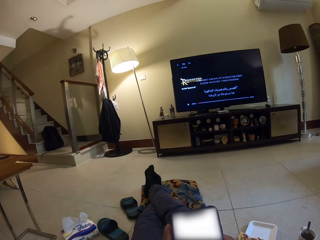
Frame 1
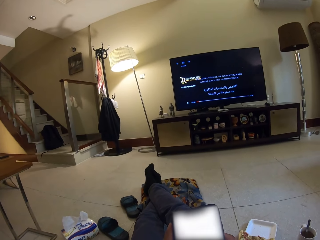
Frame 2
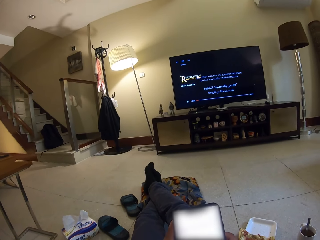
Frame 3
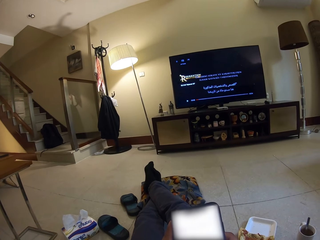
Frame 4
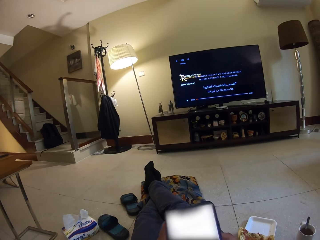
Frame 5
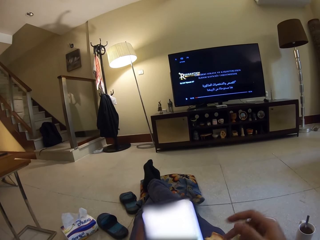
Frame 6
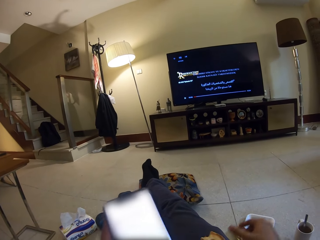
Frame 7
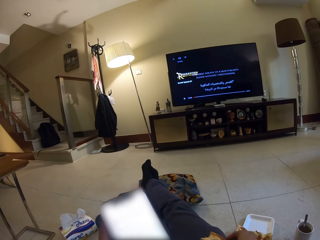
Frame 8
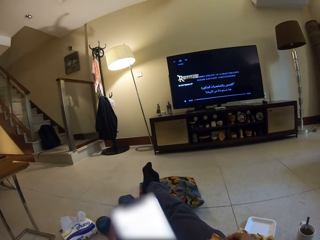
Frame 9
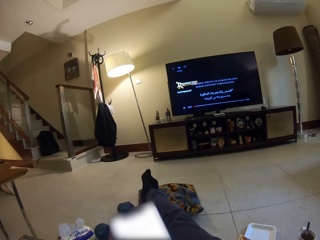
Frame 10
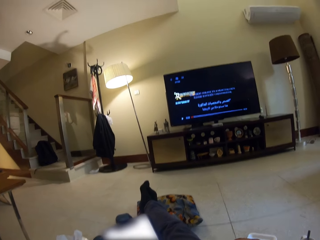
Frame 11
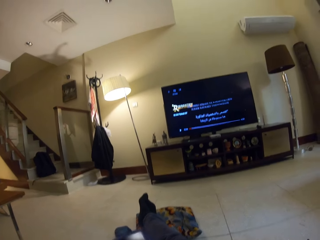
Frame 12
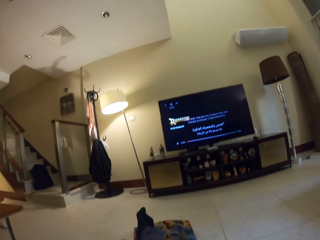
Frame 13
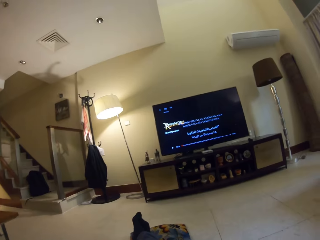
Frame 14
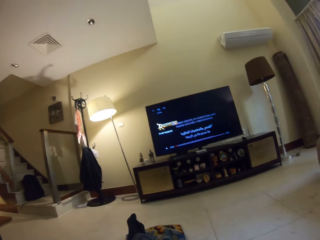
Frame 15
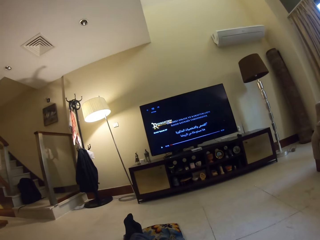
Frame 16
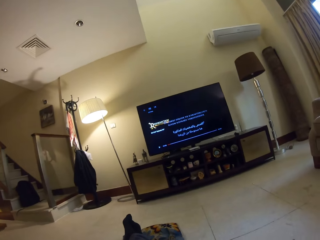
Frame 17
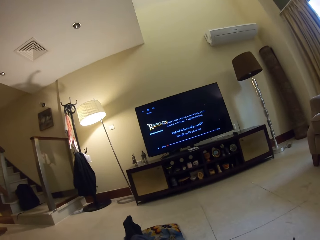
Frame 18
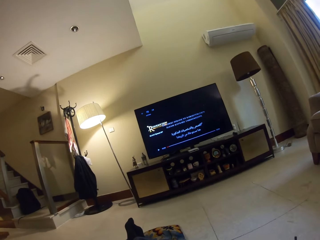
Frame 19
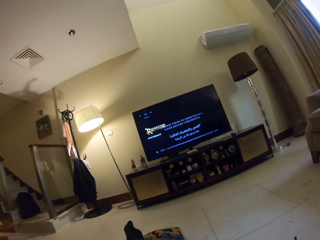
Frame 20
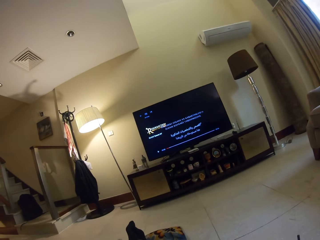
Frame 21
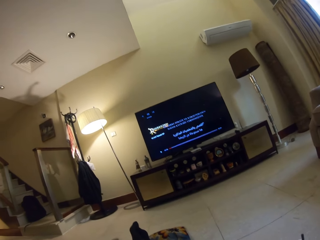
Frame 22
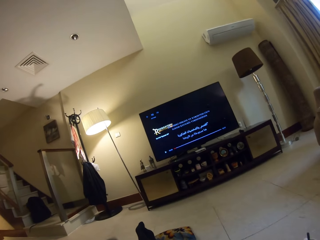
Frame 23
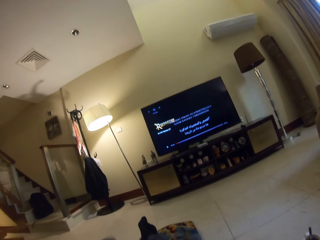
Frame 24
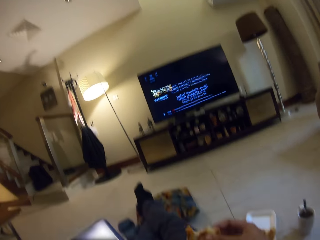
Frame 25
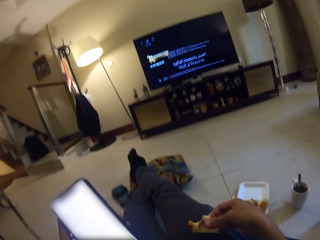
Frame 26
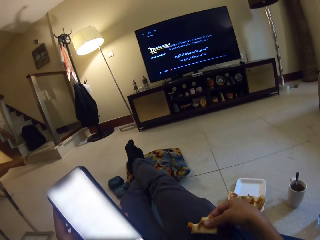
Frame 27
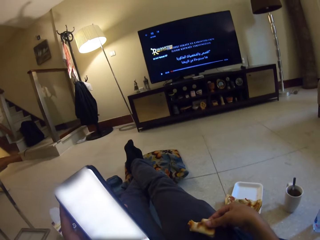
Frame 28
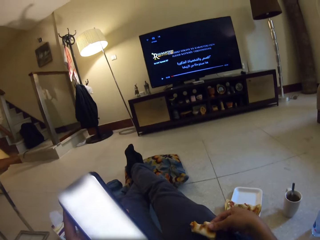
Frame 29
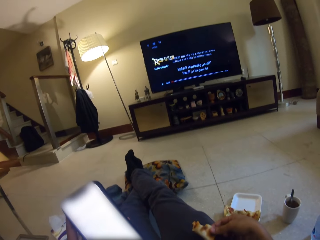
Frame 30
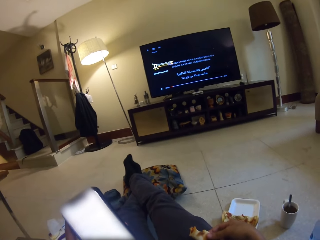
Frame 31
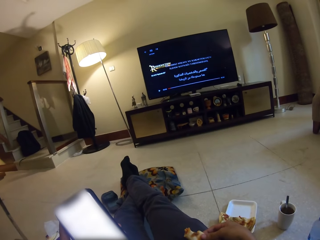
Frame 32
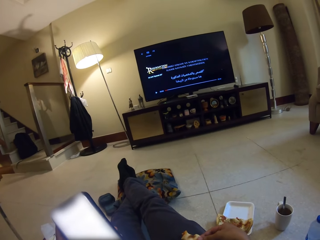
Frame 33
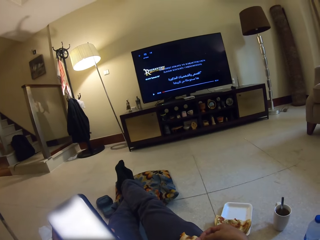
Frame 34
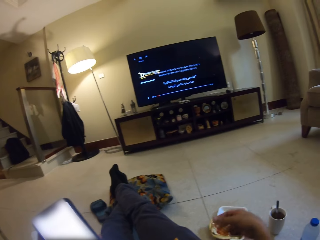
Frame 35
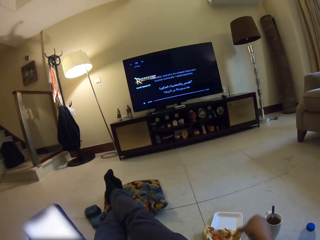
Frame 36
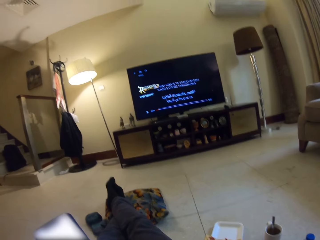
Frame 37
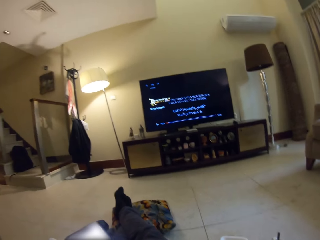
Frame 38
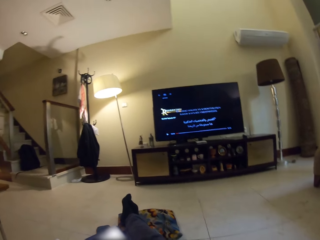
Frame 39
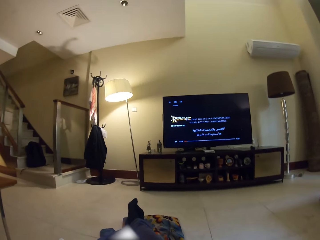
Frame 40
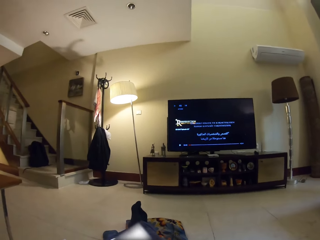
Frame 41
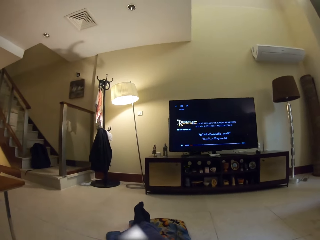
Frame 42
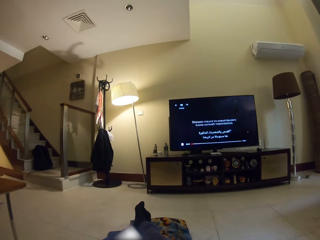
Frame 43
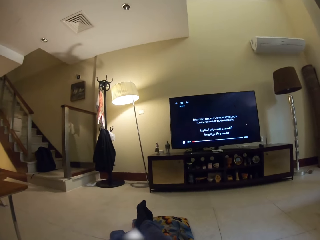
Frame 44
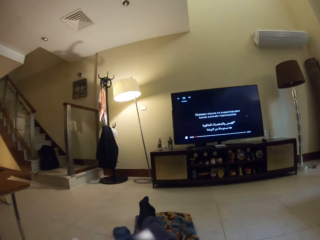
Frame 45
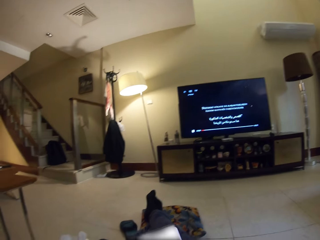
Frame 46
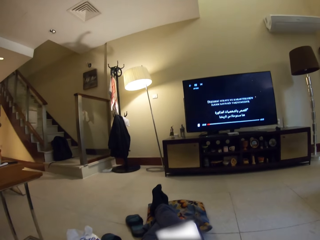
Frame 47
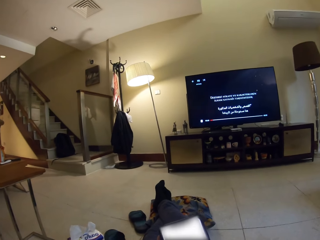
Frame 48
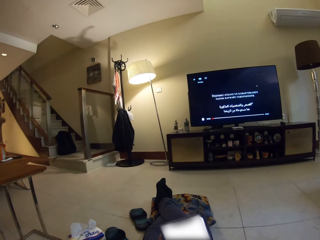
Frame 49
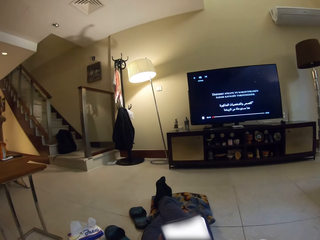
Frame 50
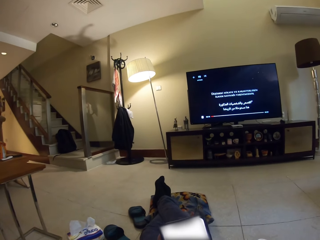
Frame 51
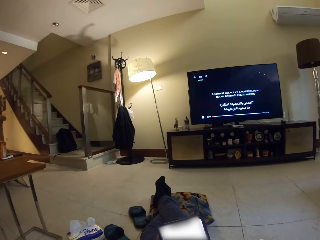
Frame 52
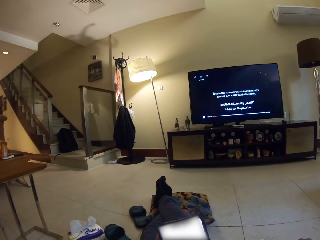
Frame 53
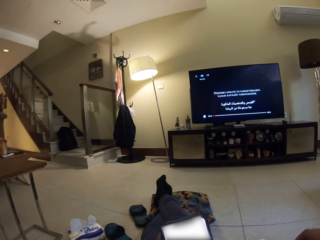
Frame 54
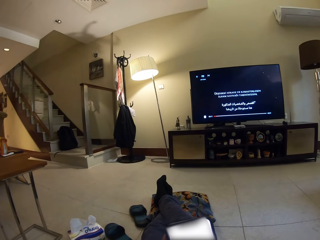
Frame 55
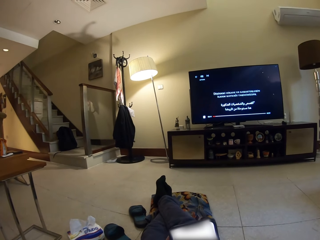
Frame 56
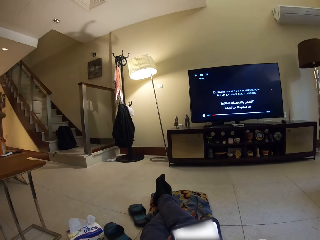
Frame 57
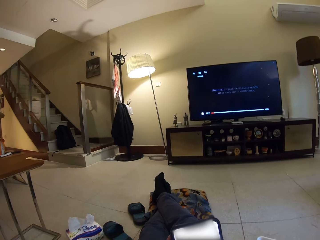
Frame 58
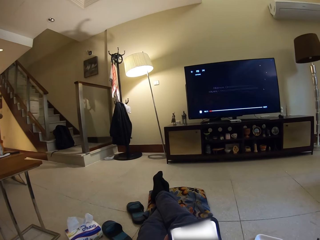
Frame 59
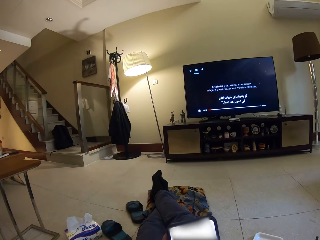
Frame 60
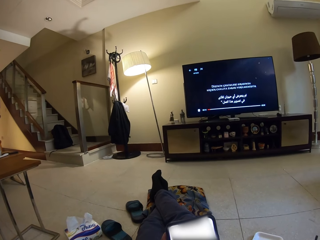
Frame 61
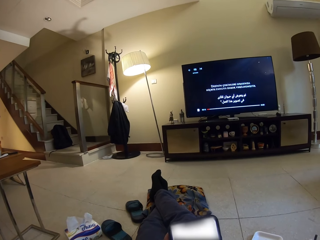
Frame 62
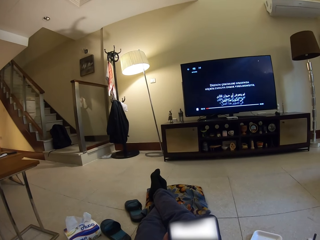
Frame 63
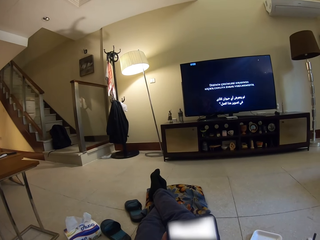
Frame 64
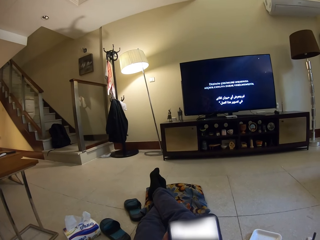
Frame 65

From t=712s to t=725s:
The camera wearer takes a piece of flatbread or pizza with the right hand. They eat the pizza. They put the pizza on the right leg lap. They watch the television.

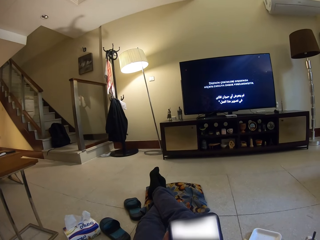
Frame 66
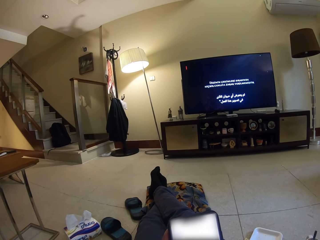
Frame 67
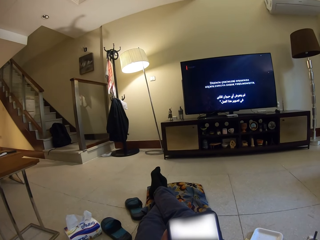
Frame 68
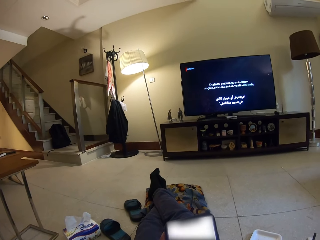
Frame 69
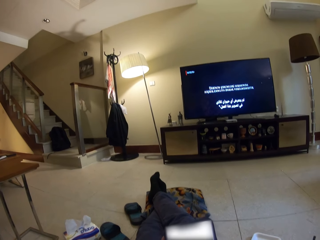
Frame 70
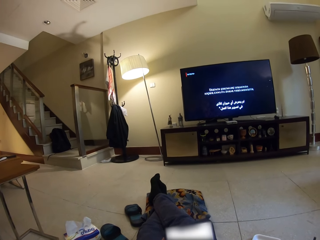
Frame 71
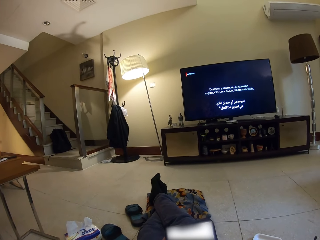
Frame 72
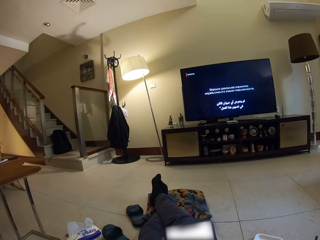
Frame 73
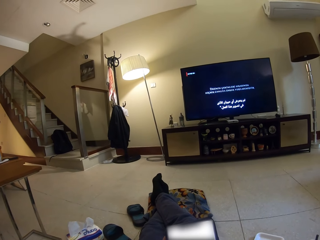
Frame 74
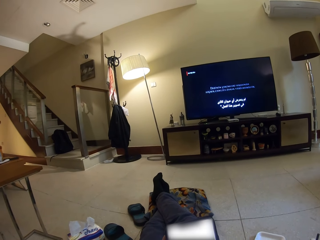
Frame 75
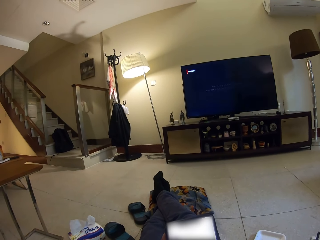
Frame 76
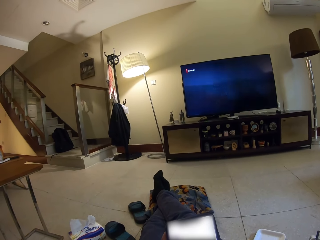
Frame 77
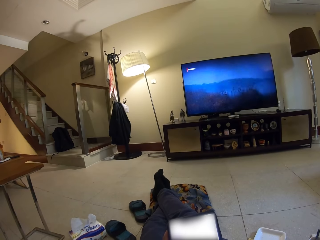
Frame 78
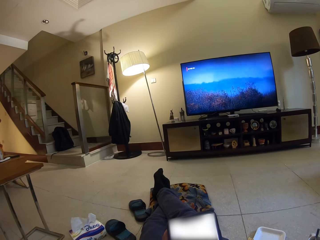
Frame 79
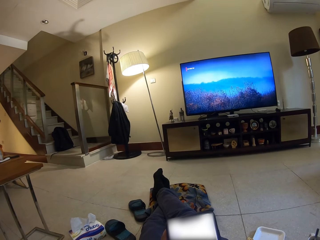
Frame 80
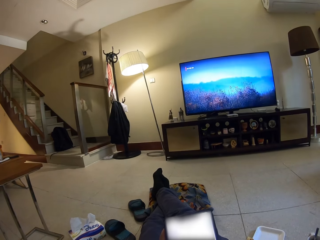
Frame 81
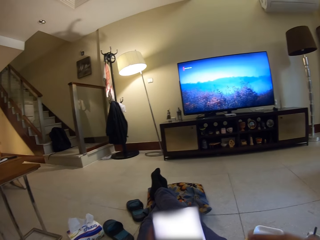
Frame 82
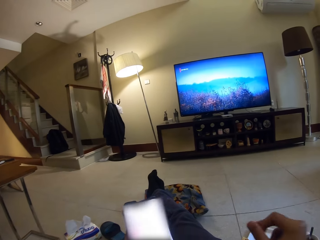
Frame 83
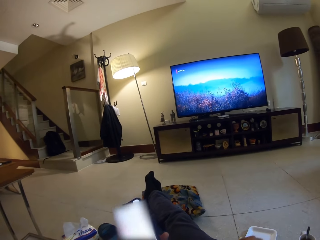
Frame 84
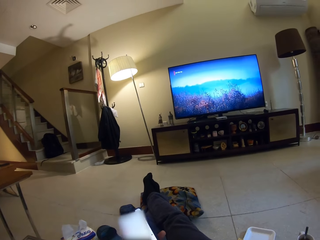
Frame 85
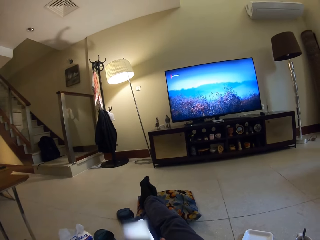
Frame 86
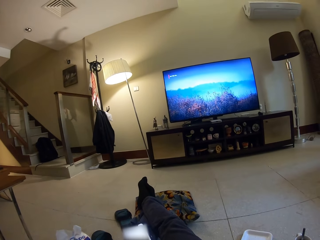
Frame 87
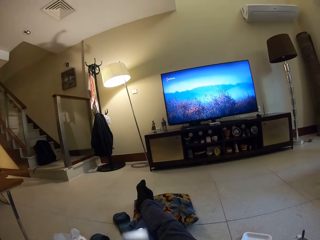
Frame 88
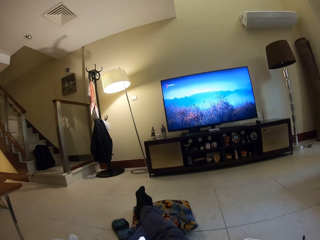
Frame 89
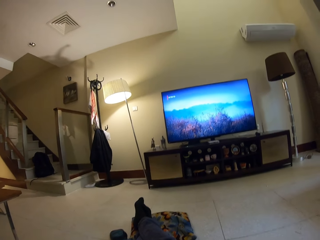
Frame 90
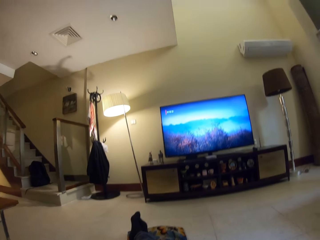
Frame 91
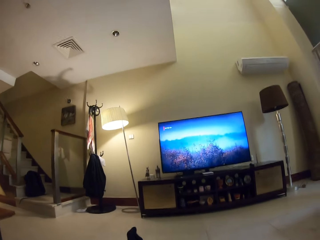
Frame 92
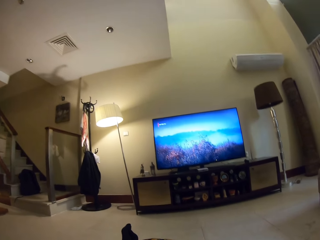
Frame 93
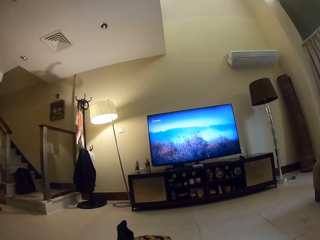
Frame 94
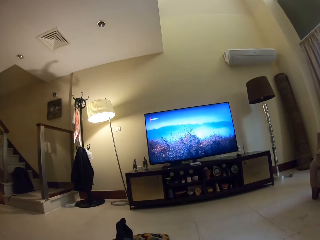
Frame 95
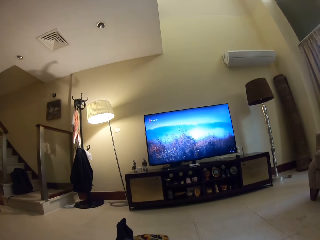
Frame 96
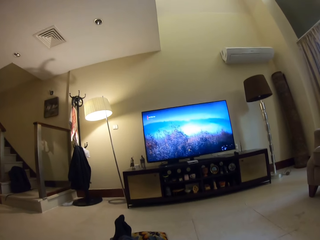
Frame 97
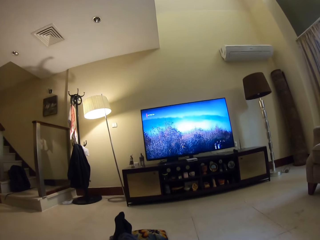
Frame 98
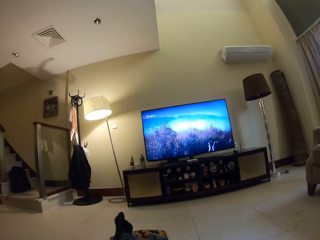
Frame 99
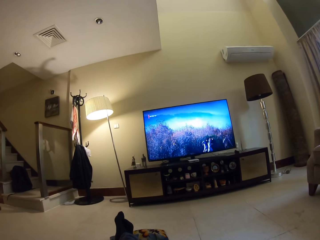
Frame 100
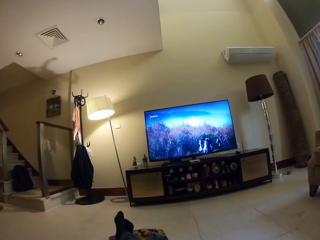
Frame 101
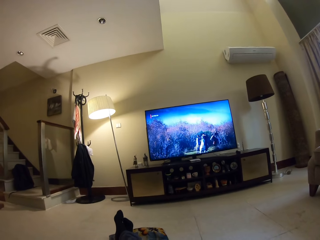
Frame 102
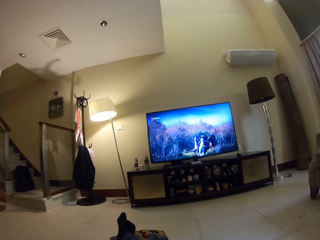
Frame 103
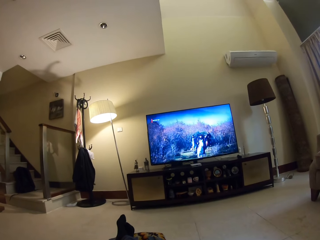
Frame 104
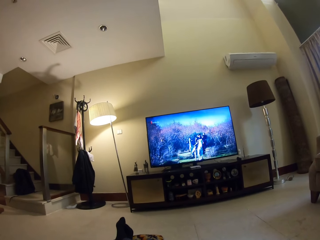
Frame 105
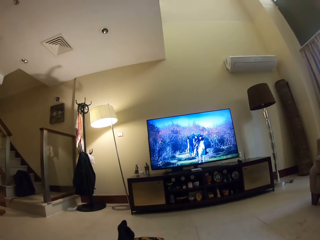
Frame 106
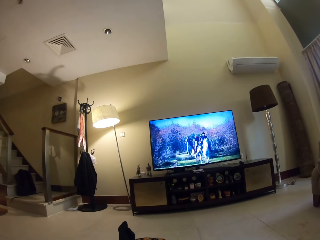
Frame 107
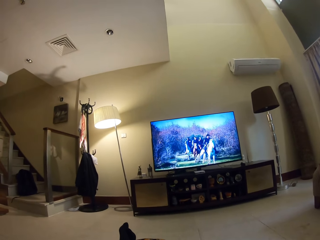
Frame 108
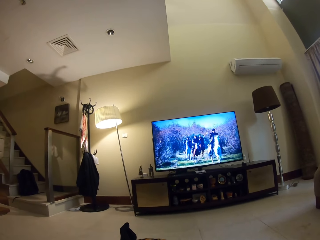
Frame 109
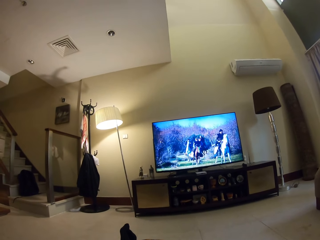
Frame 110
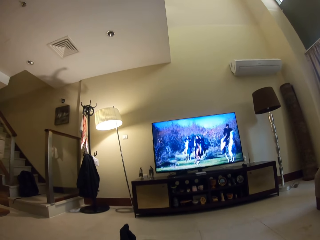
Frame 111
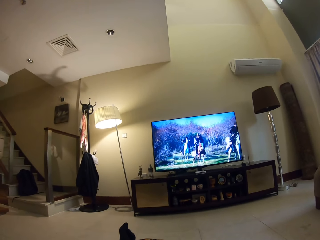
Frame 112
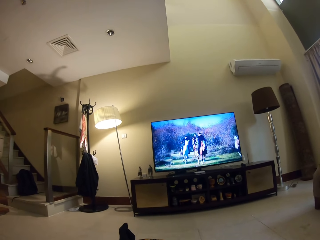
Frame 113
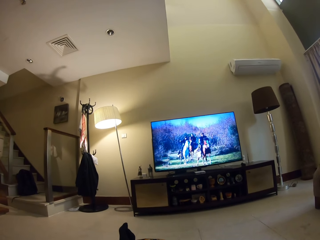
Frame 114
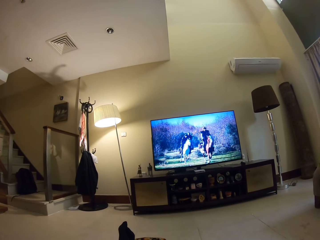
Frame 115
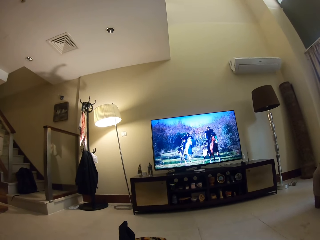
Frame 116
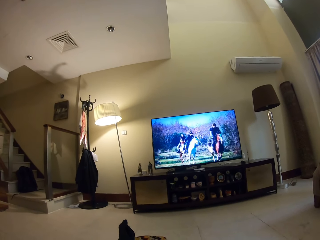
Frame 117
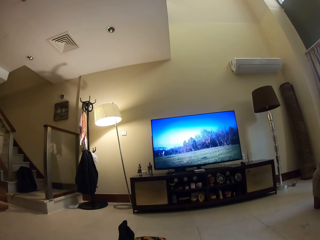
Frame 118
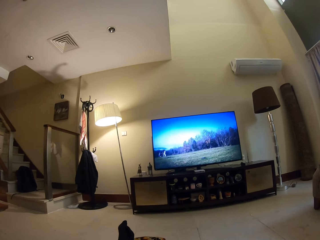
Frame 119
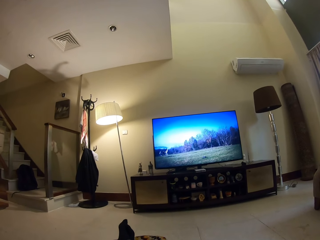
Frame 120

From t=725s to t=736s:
The camera wearer adjusts the hand.
